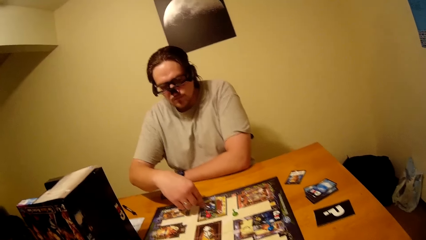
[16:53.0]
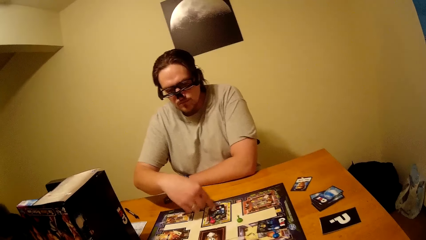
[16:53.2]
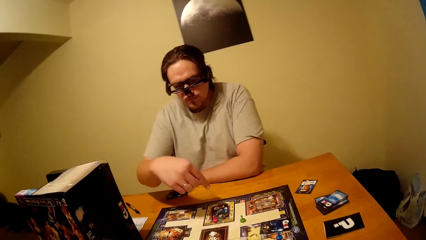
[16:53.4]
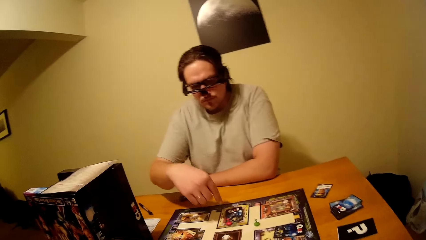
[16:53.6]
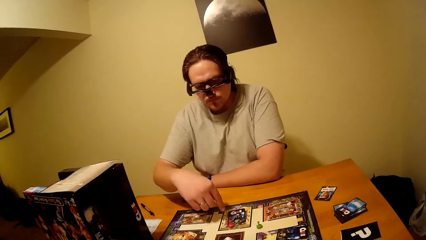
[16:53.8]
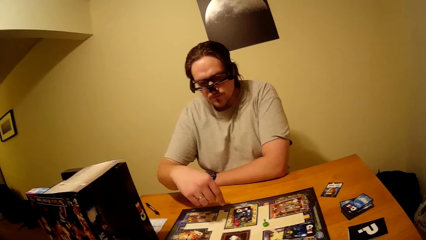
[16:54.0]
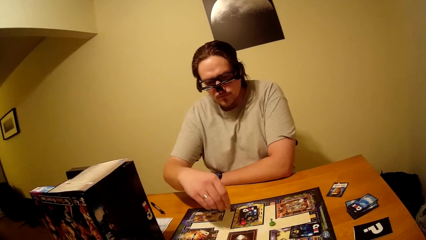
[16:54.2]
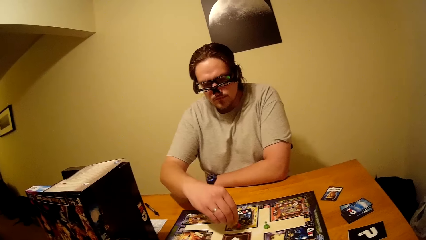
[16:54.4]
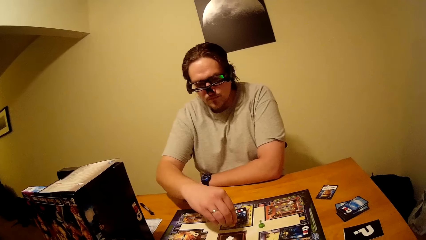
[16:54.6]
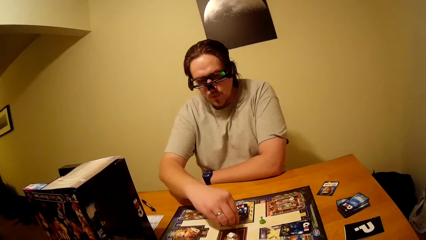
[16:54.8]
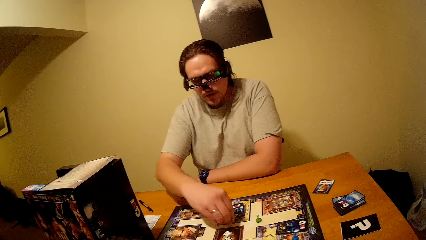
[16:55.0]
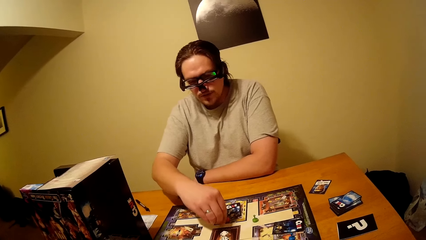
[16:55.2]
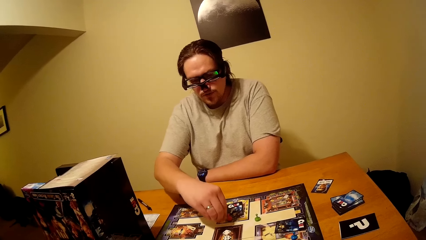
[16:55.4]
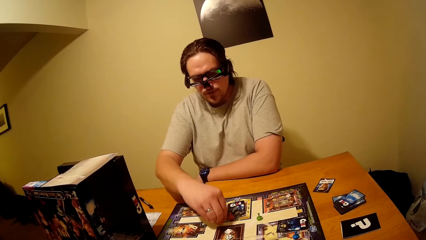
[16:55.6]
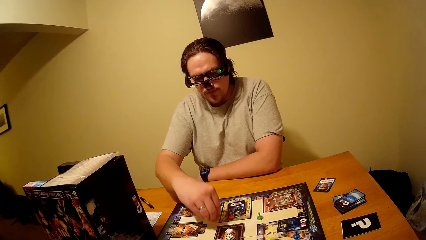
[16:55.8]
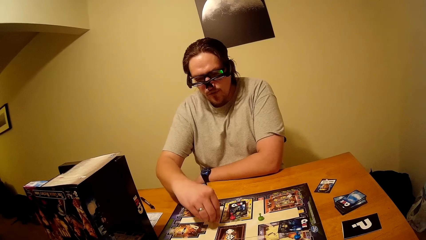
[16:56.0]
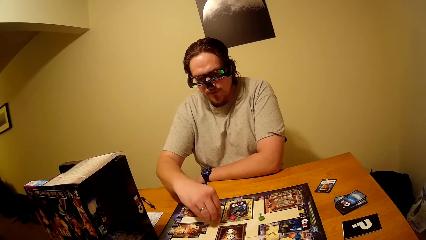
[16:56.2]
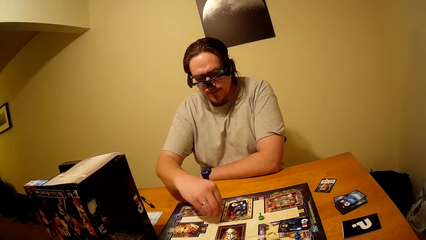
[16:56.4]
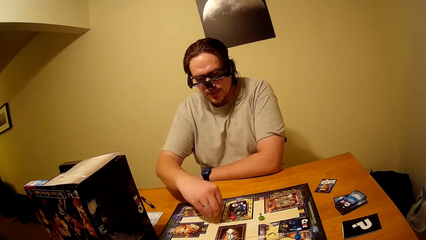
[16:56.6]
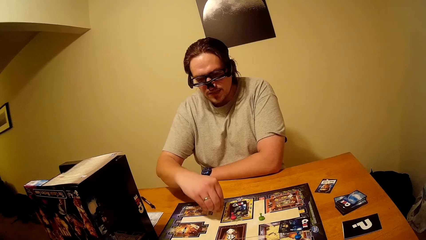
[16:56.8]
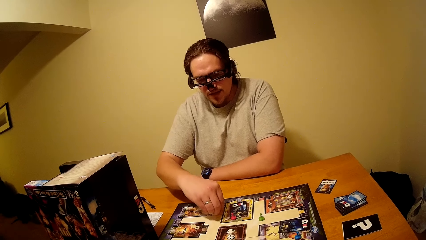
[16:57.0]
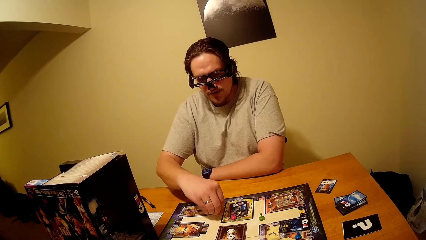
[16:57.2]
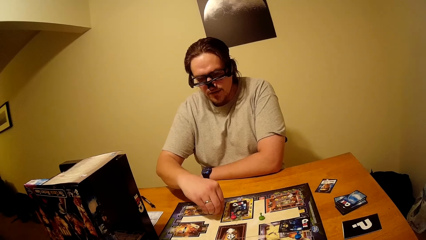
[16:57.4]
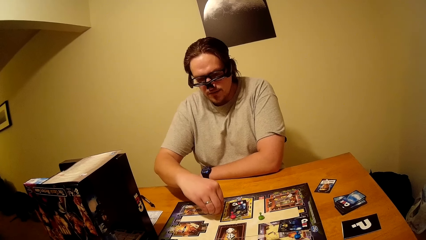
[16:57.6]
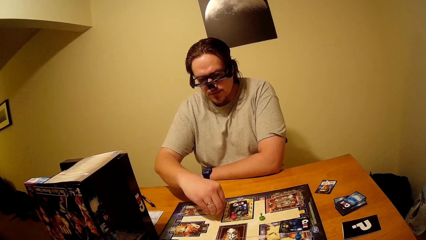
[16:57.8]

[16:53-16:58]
The man pushes the cards aside on the clue board. The man arranges a card on the board. The man counts on the clue board with the pawn.

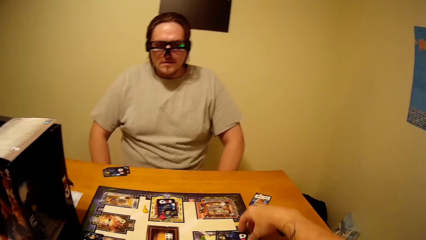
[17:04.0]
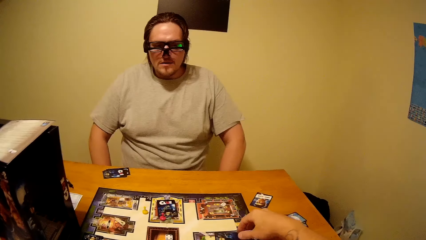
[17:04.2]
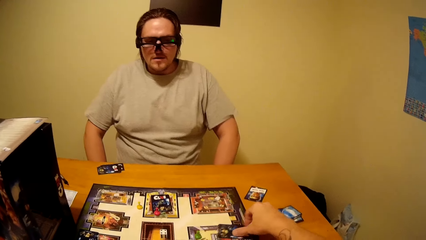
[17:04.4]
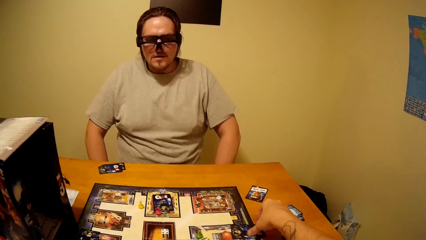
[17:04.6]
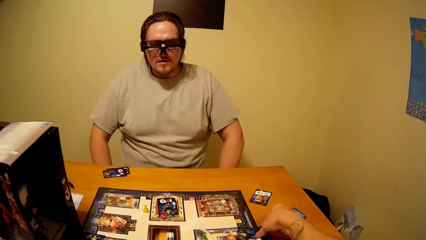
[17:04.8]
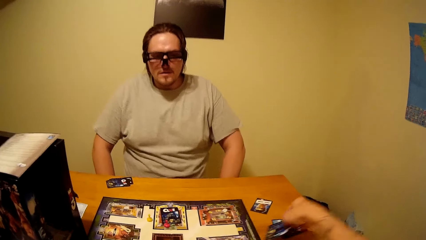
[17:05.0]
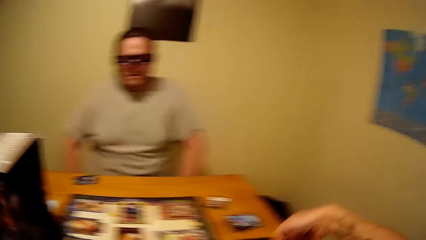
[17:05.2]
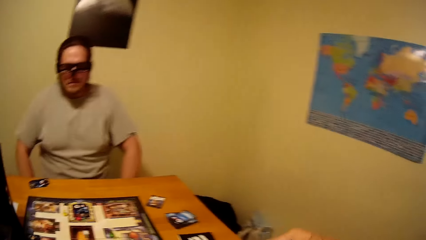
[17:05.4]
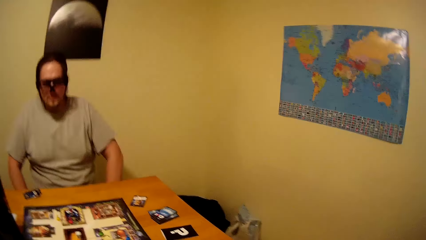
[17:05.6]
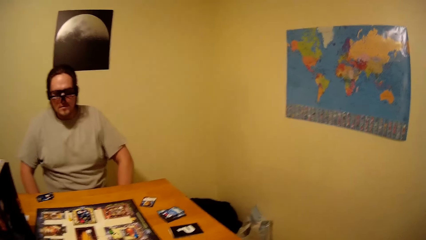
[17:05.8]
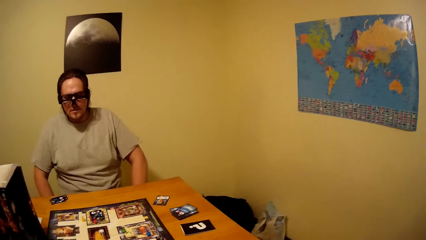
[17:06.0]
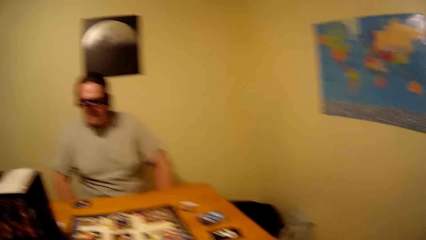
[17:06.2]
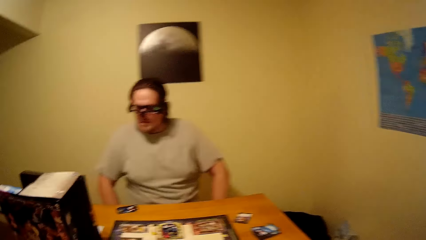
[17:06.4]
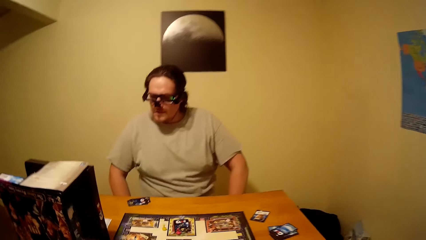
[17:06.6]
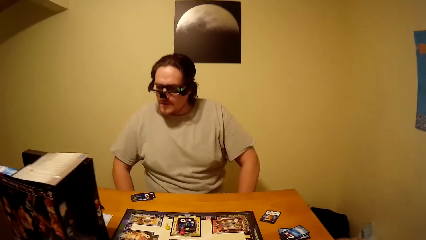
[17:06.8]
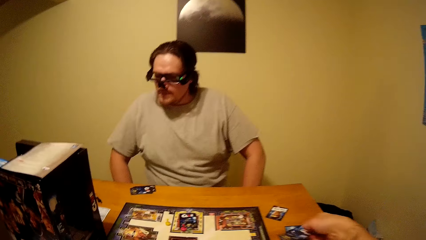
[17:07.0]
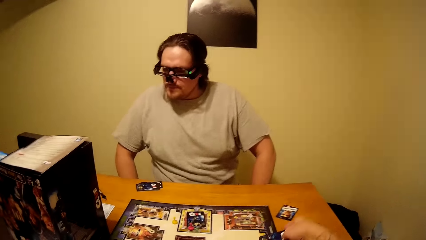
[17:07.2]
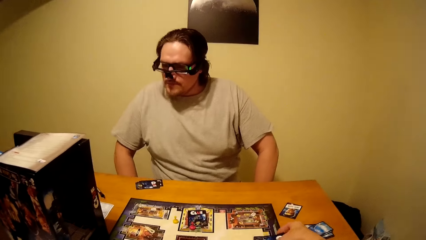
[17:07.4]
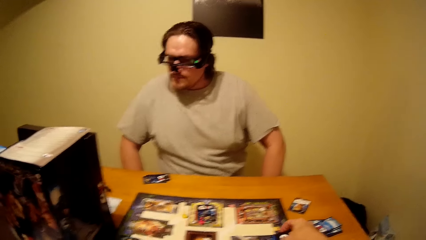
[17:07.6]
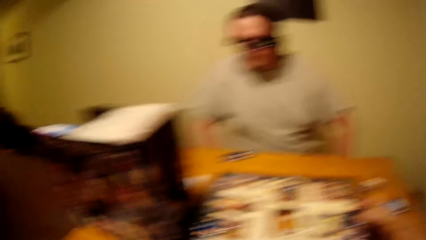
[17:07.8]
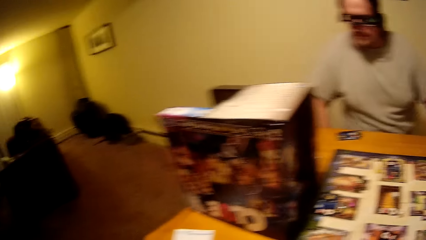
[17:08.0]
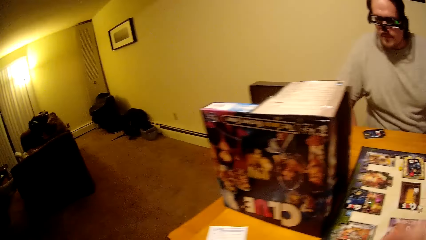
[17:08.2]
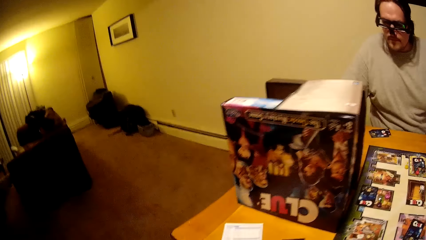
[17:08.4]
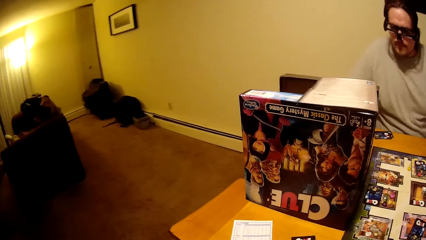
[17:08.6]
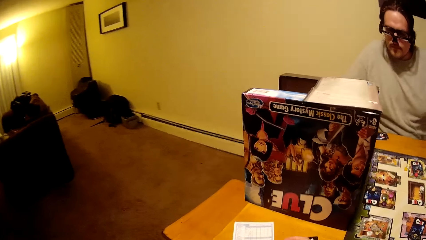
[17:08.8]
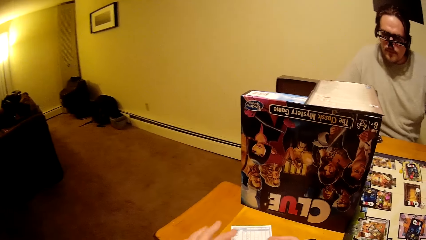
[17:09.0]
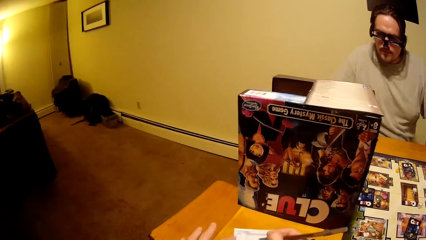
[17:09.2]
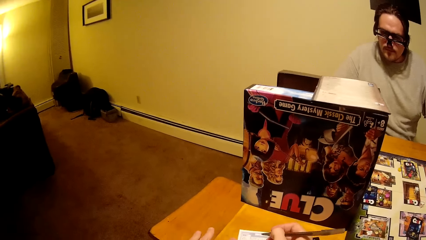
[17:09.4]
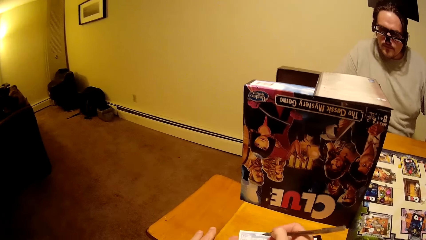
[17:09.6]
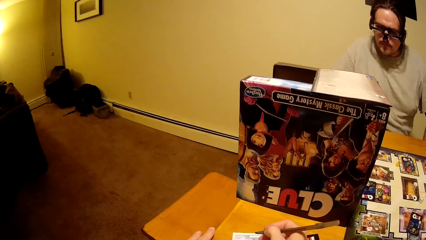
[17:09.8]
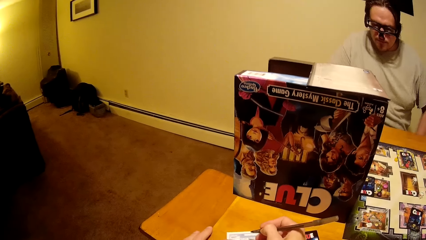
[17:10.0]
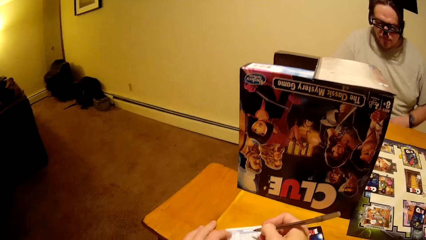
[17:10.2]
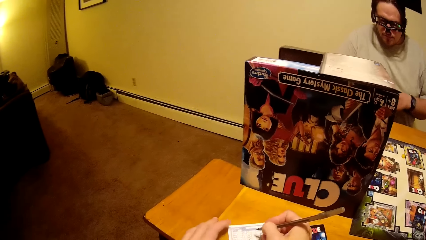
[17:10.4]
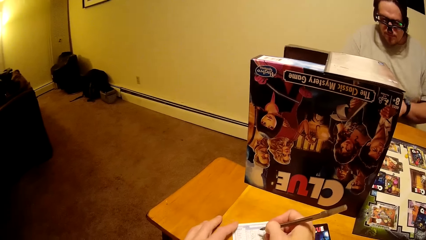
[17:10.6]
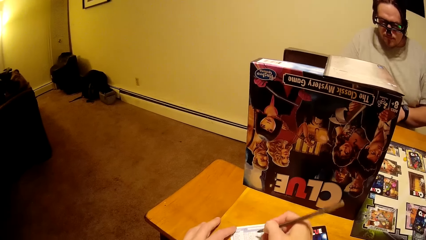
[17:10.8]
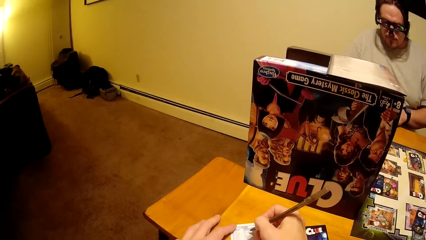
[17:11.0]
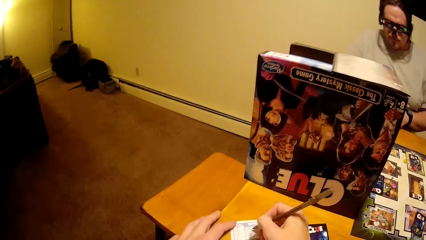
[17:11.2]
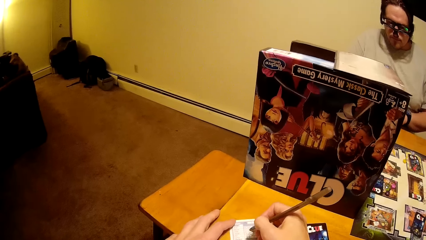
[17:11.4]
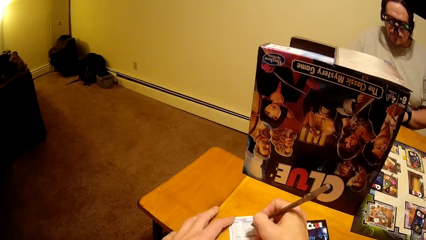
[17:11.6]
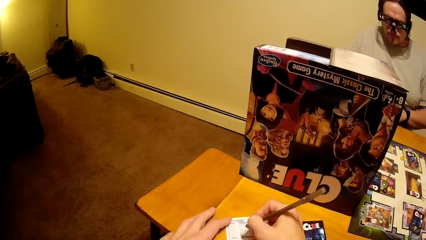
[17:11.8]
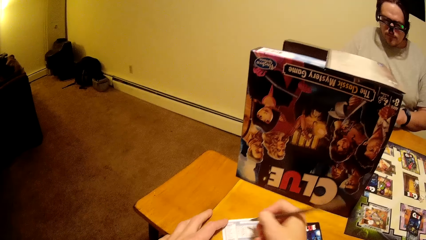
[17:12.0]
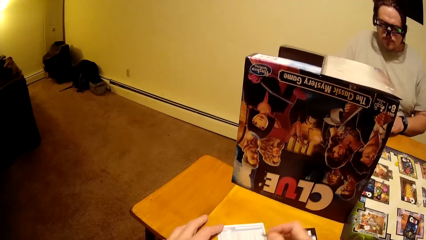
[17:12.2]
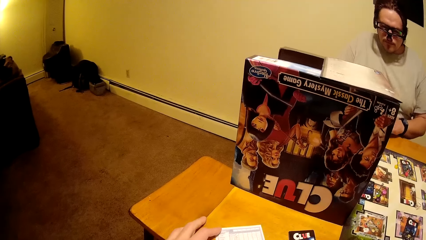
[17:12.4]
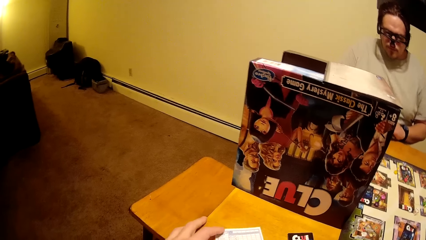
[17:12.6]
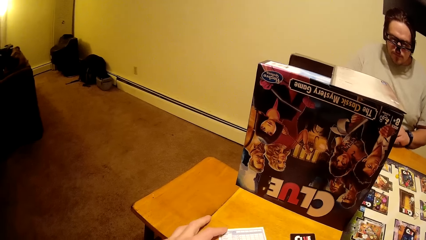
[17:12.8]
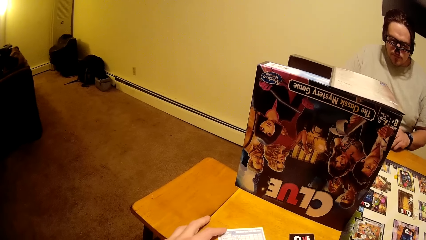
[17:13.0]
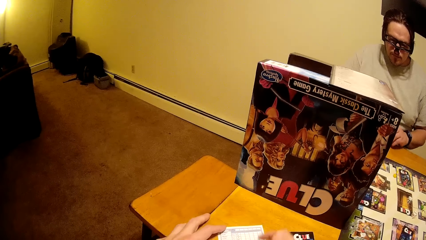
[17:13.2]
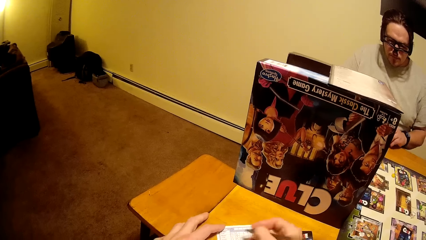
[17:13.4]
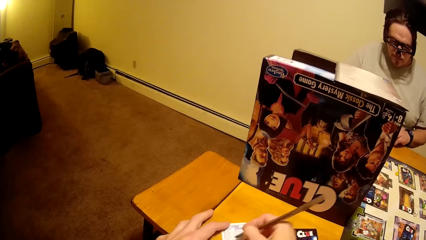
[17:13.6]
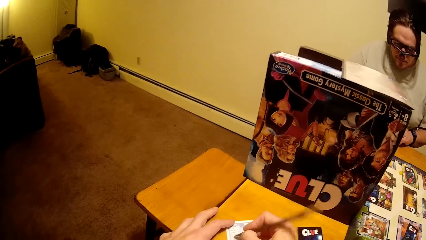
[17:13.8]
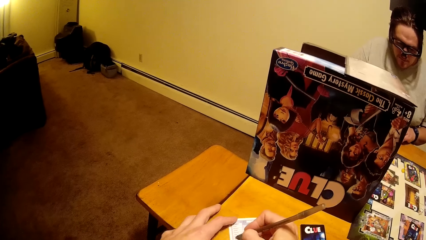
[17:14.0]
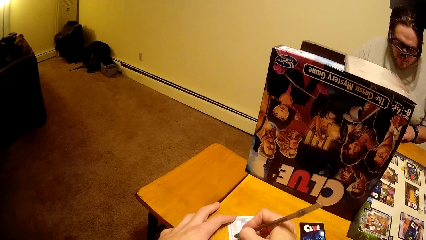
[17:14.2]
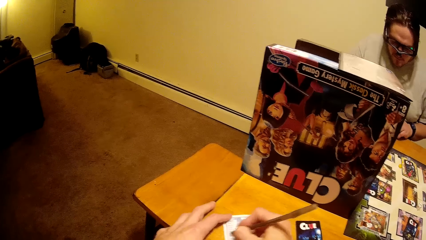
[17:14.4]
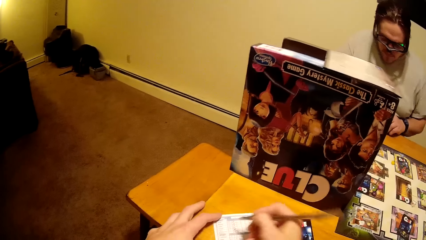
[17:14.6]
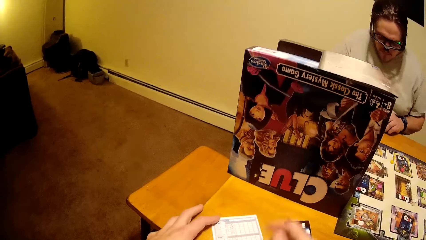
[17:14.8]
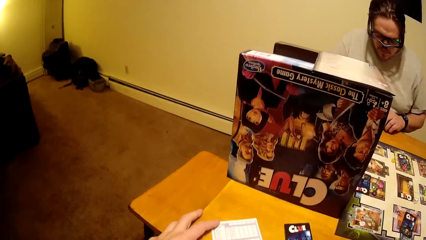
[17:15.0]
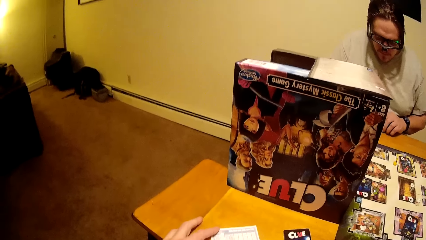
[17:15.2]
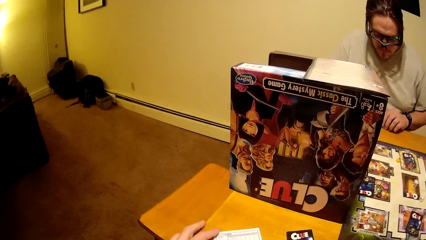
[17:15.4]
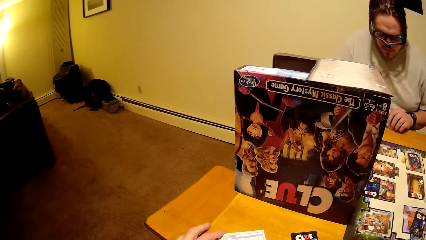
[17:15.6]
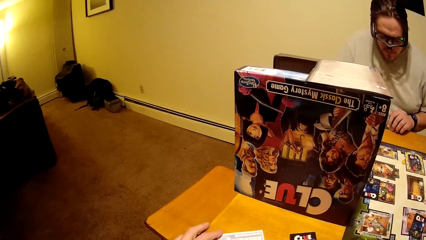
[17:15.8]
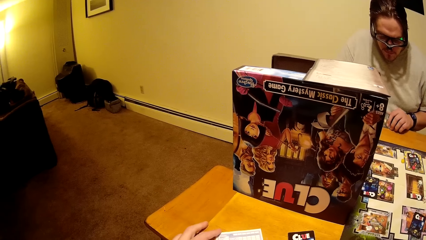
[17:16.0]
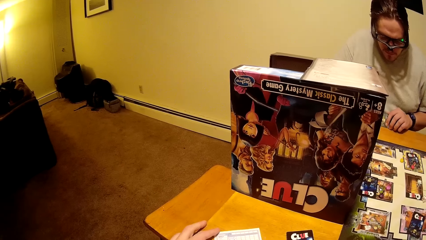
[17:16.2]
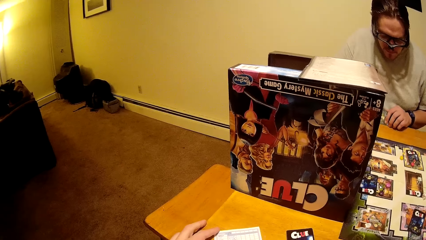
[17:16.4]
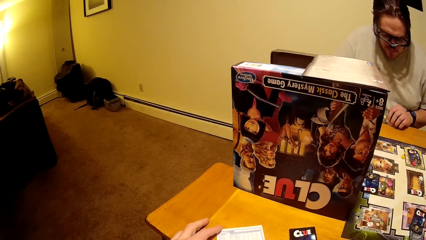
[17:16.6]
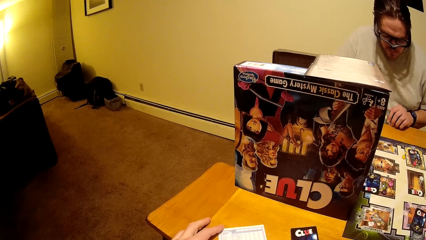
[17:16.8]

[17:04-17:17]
The camera wearer picks a pawn from the clue board and places the pawn on the clue board. They pick a card from the clue board. They place the pawn on the clue board. They write on the paper.
